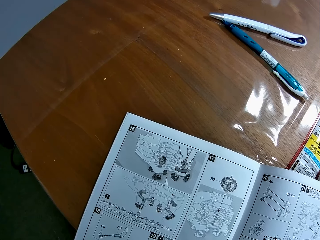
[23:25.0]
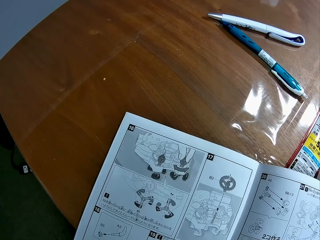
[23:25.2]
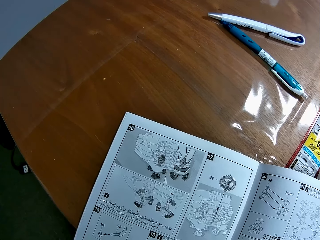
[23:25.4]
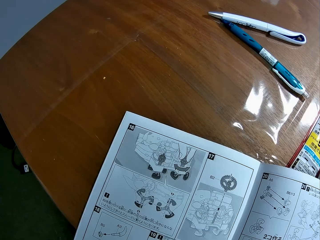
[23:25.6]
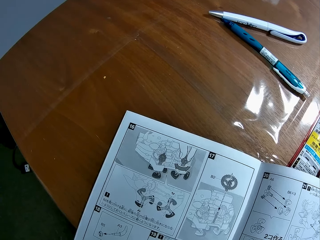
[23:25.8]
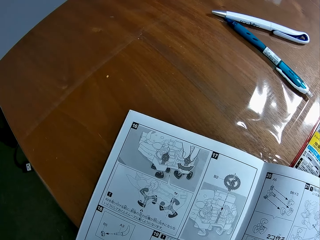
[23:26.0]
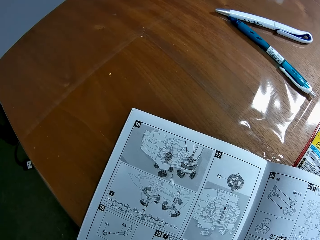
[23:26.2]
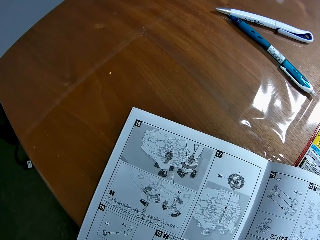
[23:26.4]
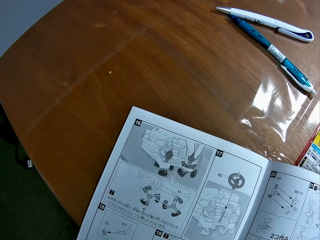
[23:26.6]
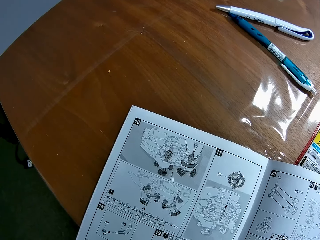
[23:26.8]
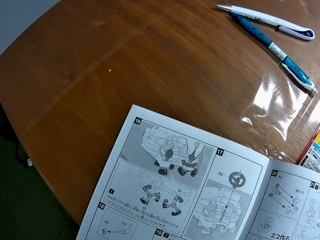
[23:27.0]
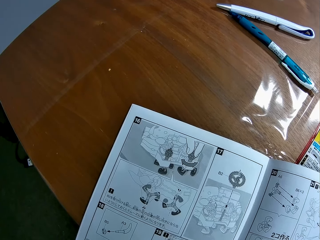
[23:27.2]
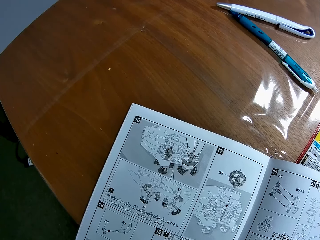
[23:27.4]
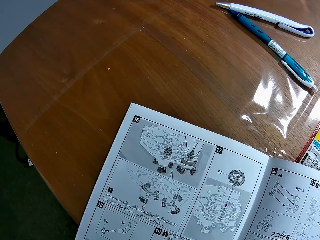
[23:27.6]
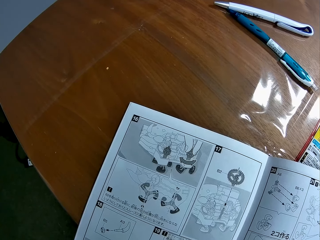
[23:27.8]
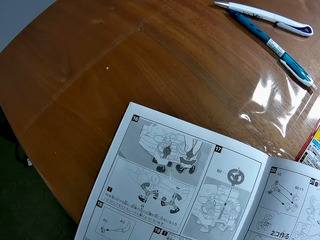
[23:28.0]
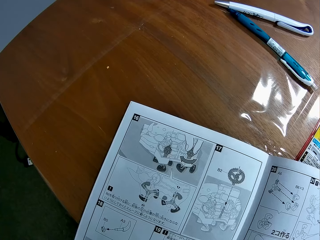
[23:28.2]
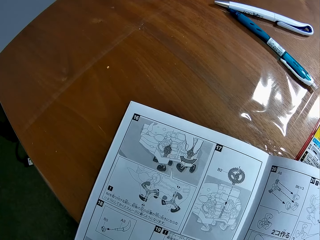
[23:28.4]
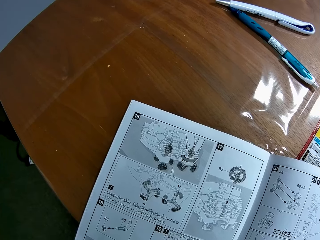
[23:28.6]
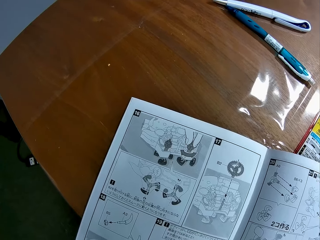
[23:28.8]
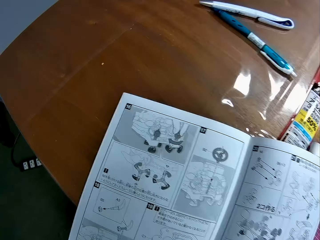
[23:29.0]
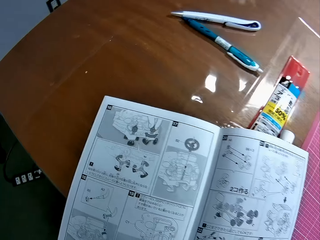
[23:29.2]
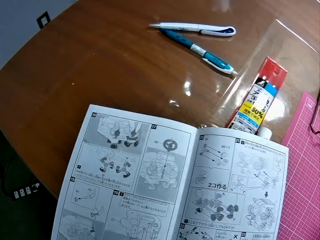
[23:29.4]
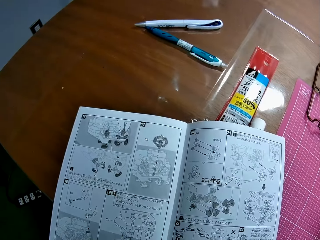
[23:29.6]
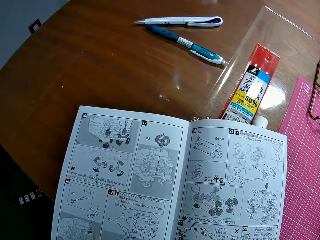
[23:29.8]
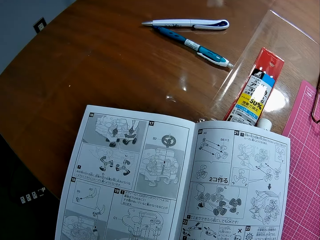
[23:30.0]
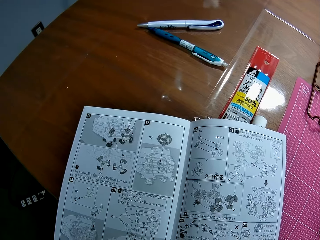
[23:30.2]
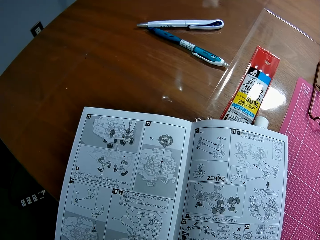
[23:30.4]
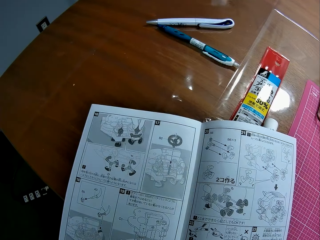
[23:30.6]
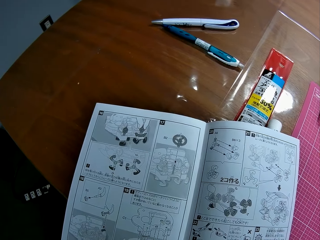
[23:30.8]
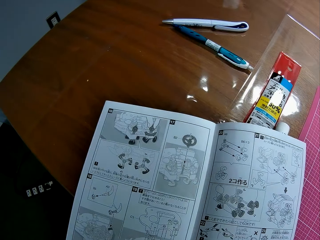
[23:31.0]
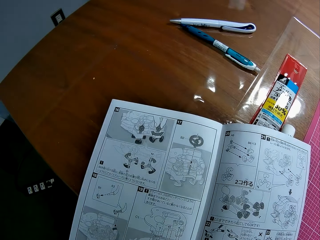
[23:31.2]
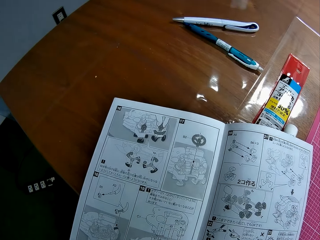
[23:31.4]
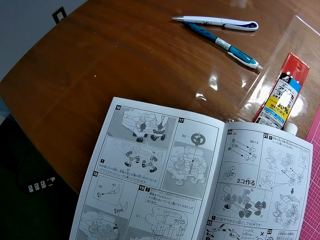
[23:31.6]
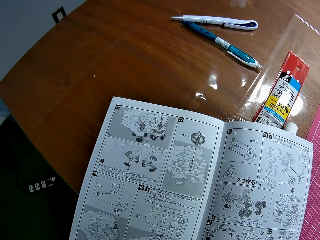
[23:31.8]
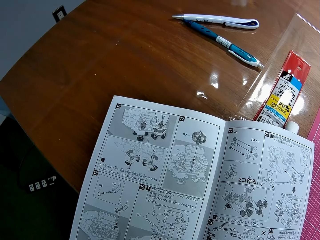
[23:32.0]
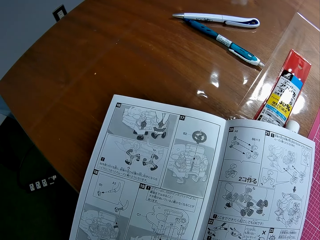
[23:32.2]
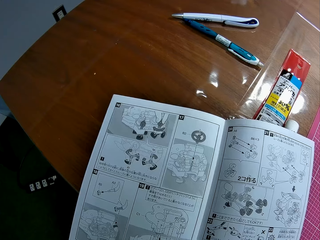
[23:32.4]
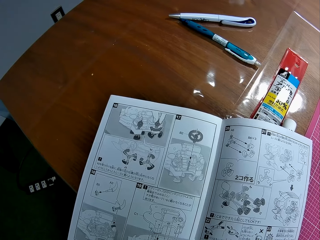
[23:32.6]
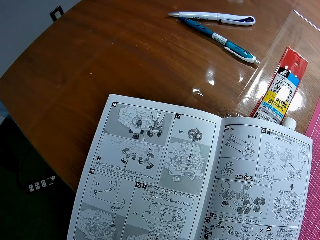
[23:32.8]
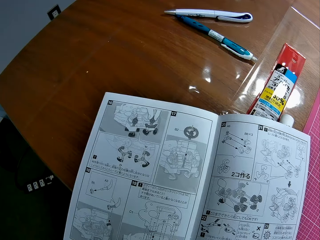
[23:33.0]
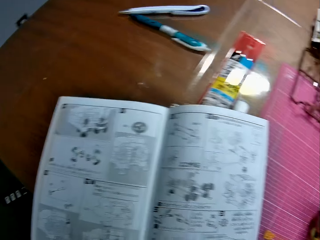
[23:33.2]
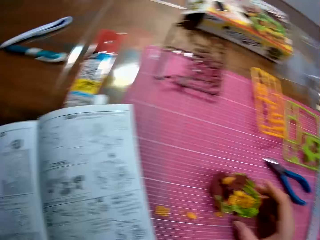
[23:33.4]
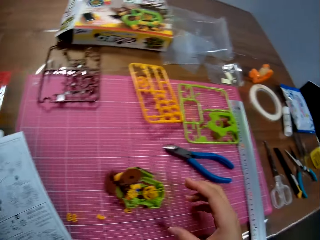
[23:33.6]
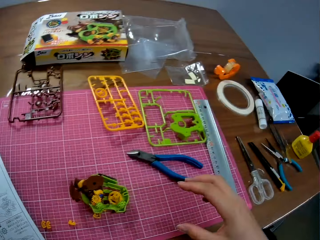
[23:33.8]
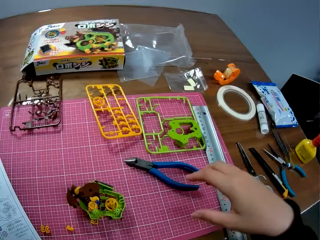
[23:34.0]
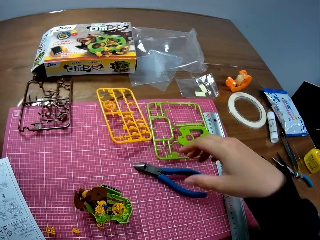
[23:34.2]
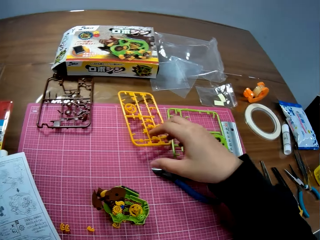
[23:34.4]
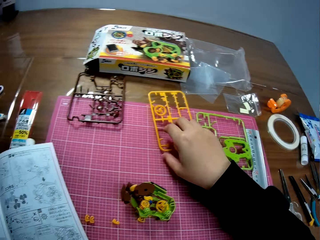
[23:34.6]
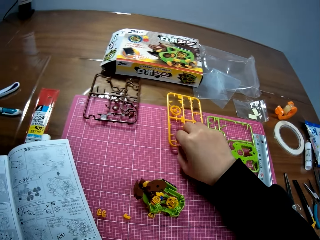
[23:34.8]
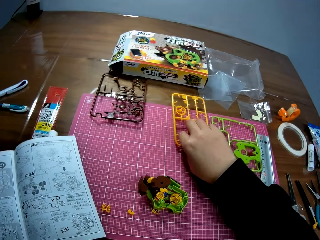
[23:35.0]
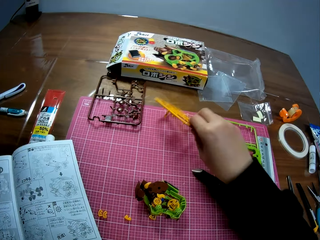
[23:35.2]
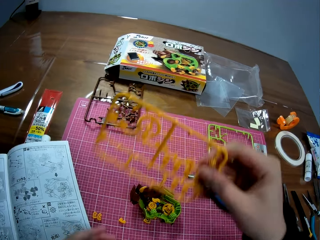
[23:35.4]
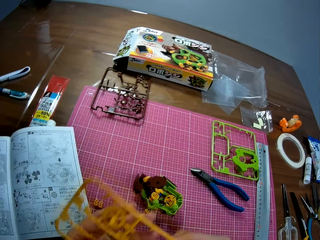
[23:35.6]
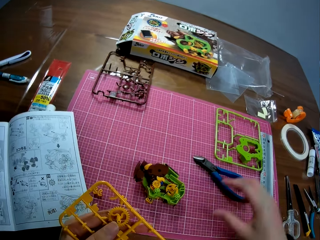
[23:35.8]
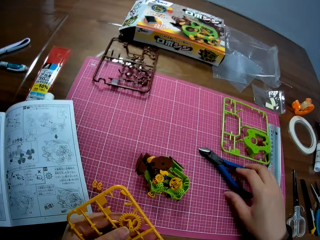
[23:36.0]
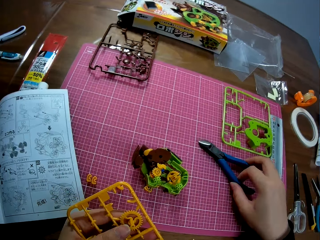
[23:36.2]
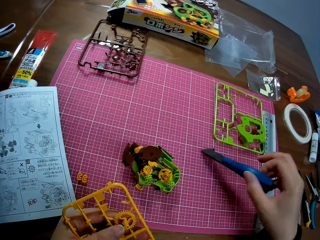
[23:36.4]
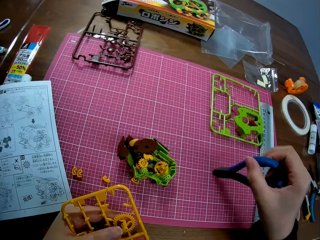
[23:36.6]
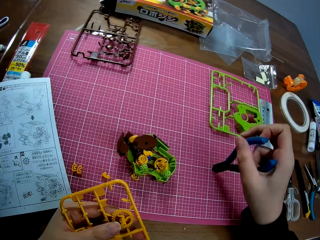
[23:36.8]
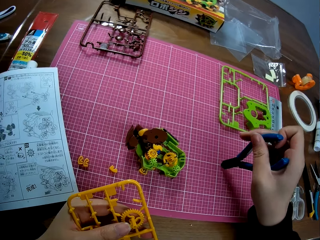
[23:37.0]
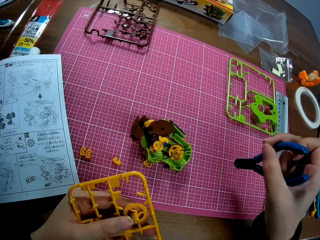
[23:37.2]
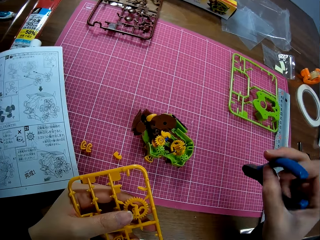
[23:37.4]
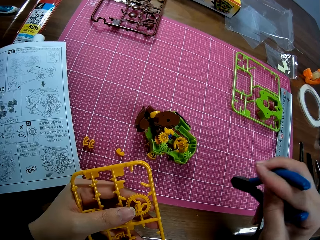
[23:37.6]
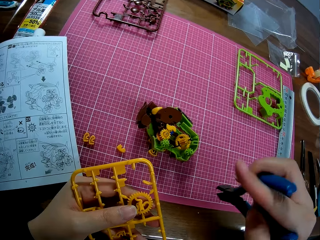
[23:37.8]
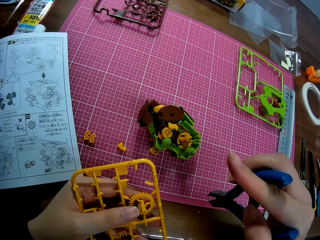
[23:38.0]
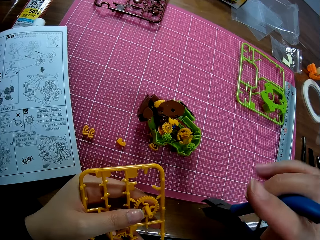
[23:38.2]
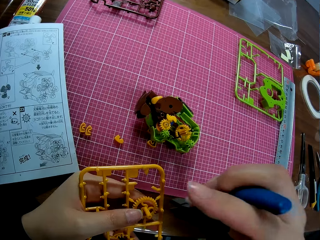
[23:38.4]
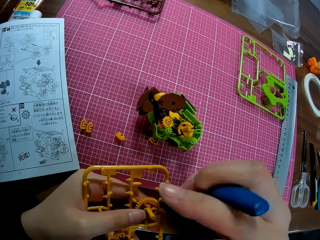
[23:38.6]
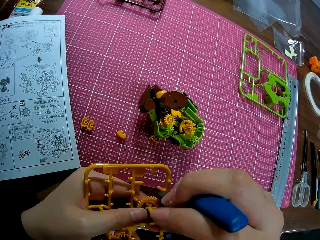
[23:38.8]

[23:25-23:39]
The camera wearer picks up a plastic model or craft piece from the cutting mat. They pick up the pliers from the cutting mat.

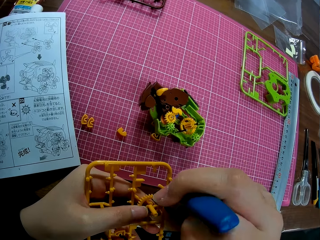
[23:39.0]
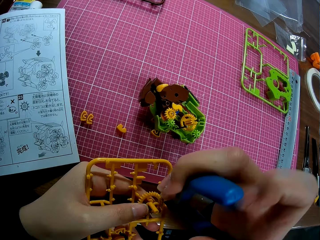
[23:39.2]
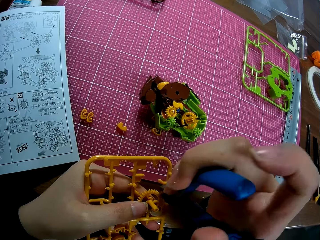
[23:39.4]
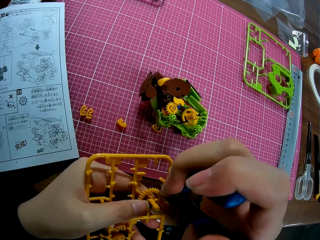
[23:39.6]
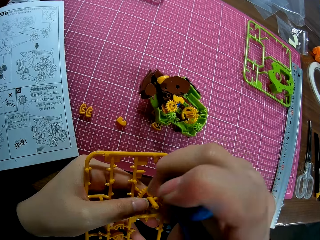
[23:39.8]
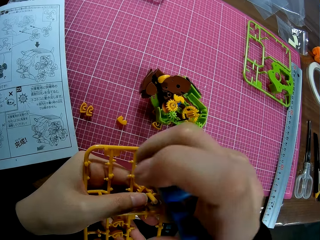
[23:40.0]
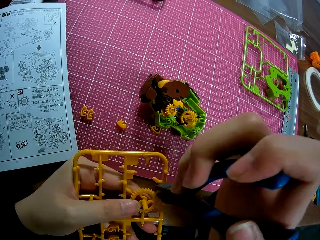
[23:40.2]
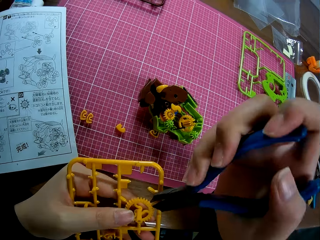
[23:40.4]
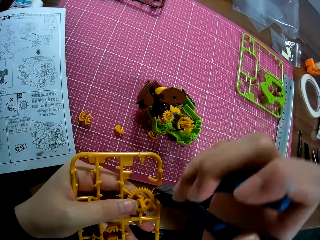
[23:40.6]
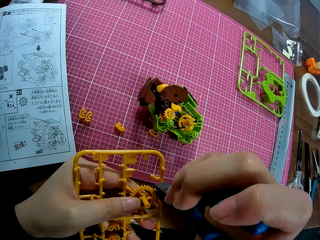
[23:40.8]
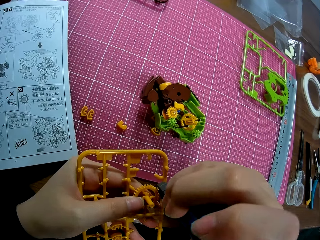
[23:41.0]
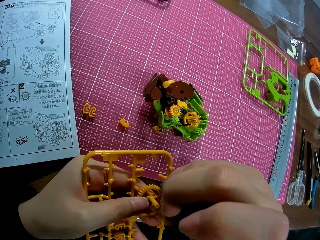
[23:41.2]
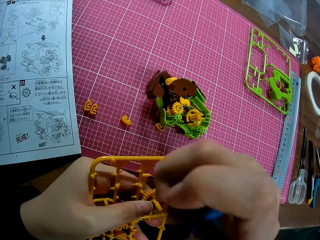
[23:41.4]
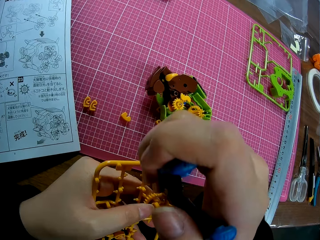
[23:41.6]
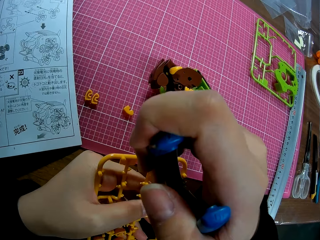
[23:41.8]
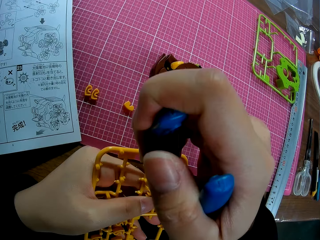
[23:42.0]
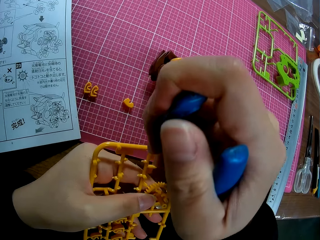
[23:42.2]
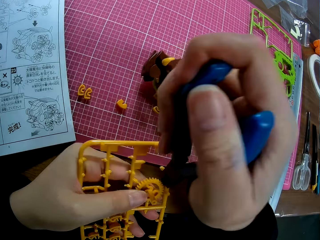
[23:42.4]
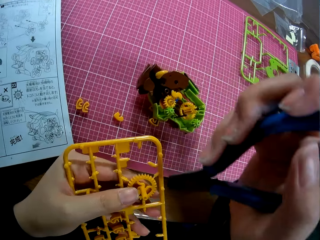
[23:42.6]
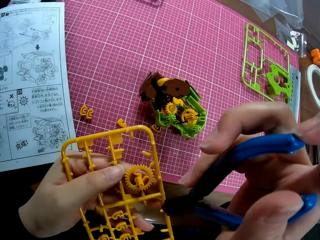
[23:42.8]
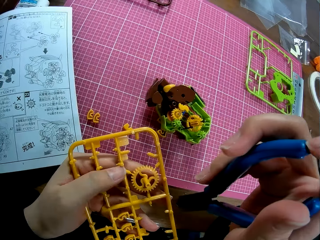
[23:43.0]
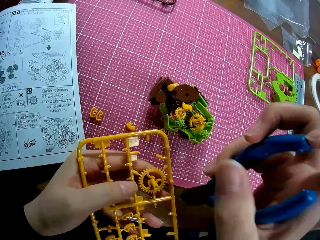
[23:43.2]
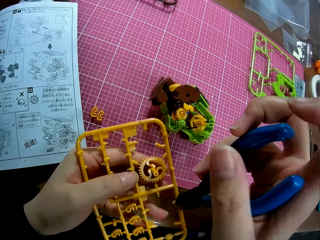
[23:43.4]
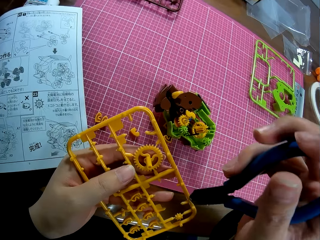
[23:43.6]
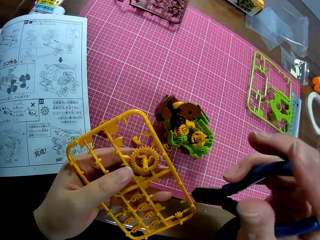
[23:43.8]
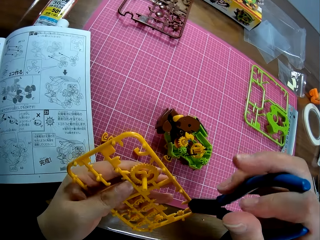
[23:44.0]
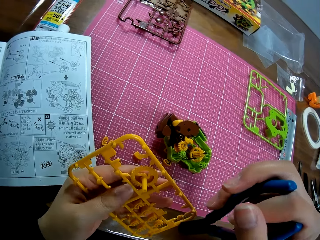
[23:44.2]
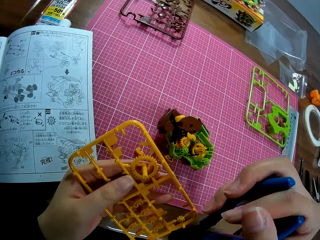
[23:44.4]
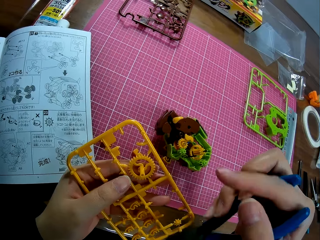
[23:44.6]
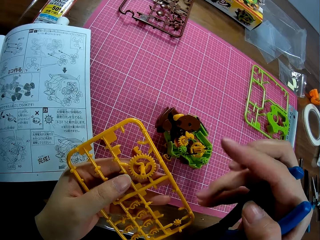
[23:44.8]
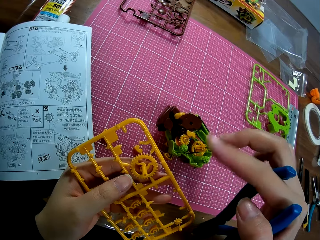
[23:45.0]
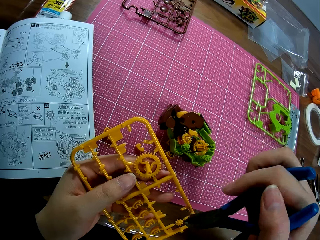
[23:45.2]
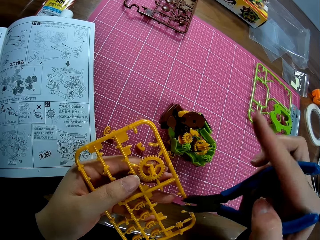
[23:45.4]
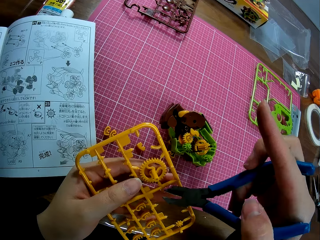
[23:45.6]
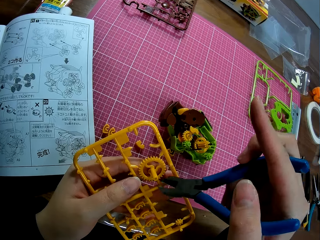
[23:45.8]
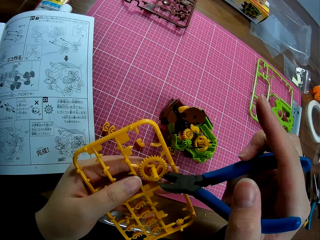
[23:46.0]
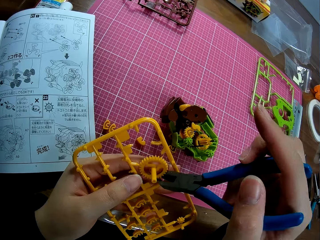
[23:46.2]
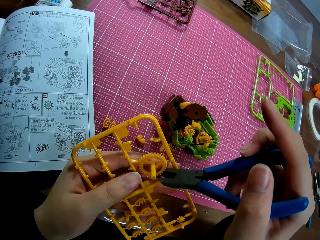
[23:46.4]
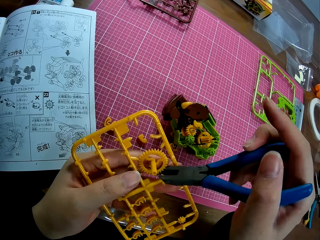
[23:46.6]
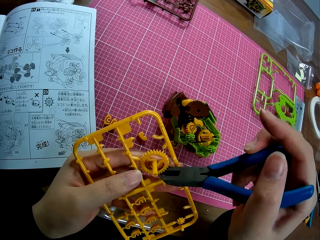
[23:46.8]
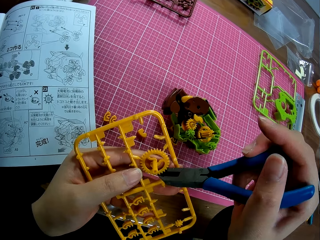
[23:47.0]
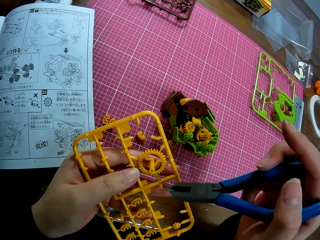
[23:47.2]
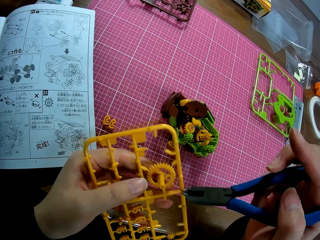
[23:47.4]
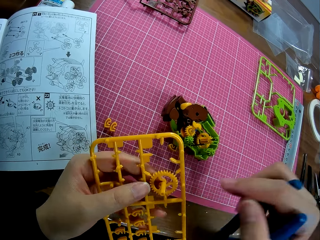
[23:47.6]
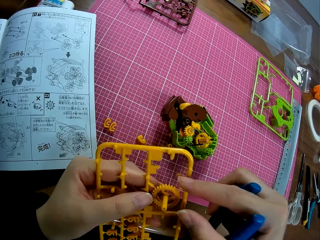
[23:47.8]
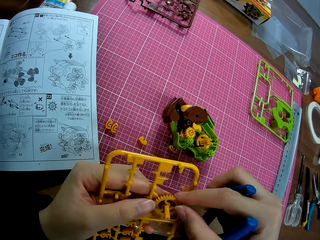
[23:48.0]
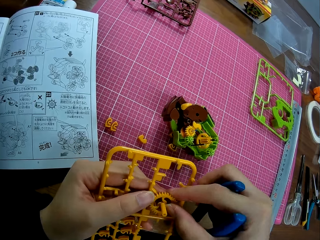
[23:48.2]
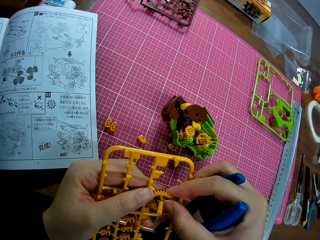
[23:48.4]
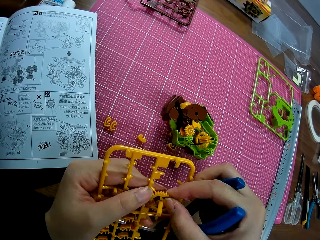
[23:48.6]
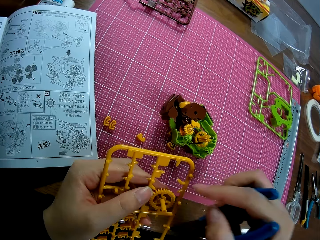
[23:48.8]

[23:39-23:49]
The camera wearer cuts a piece of the plastic model with the pliers. They remove a piece of the plastic model with a hand.
